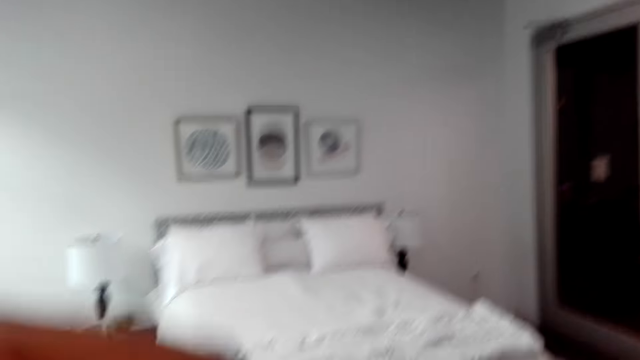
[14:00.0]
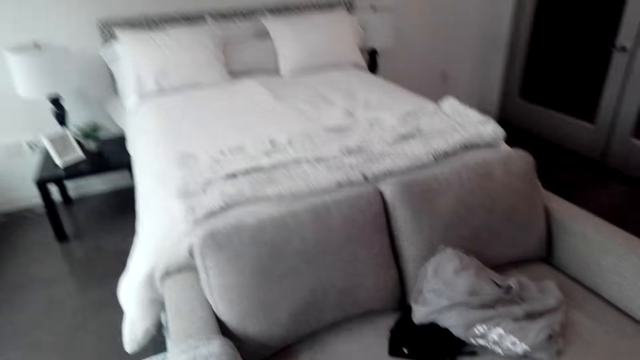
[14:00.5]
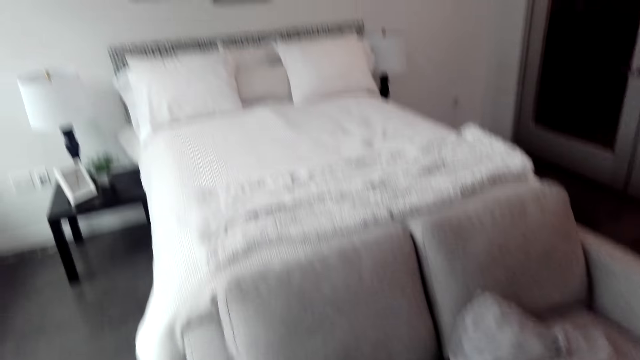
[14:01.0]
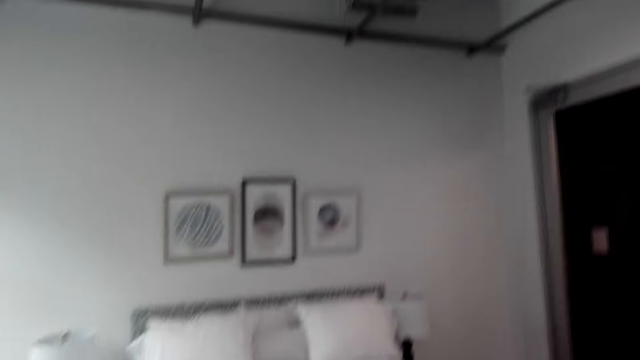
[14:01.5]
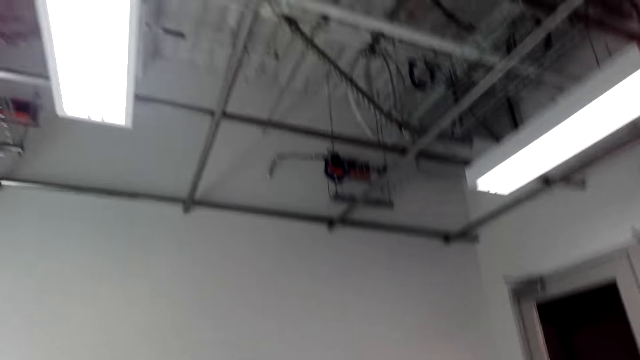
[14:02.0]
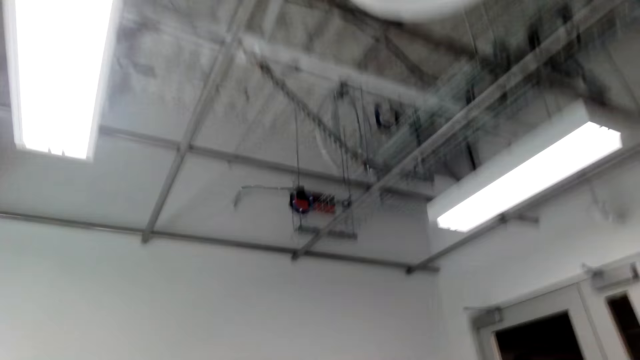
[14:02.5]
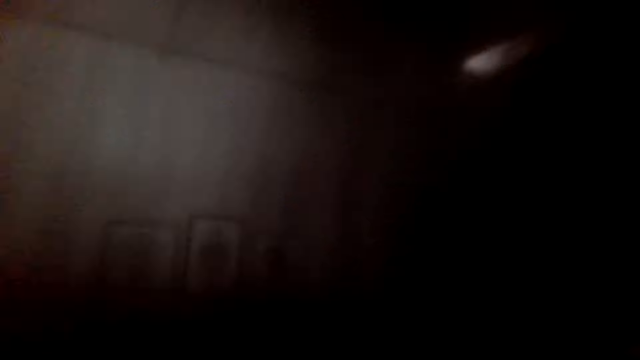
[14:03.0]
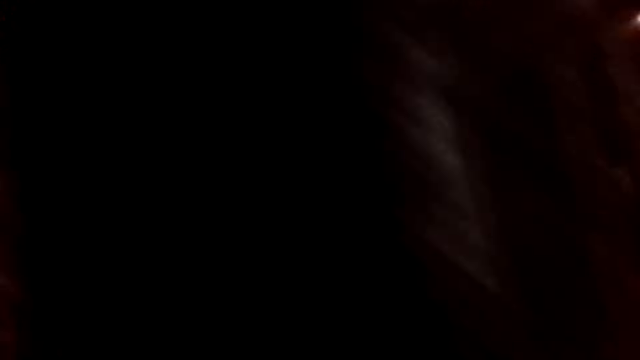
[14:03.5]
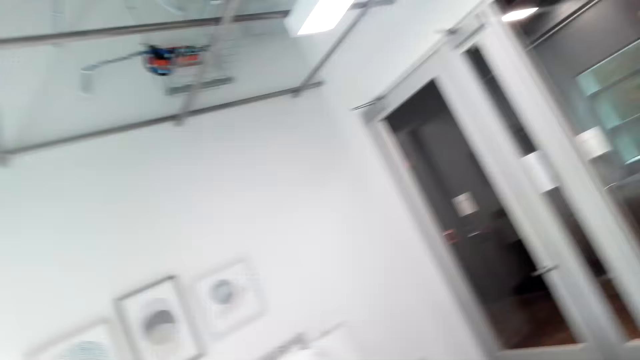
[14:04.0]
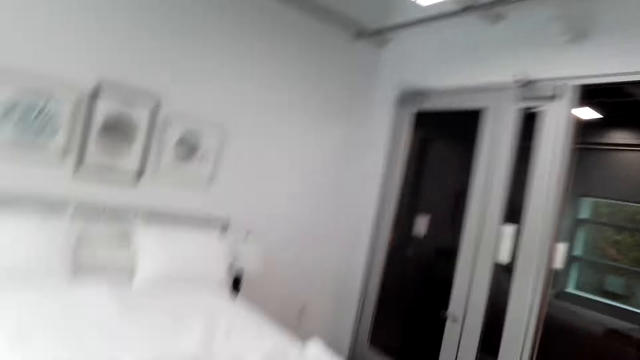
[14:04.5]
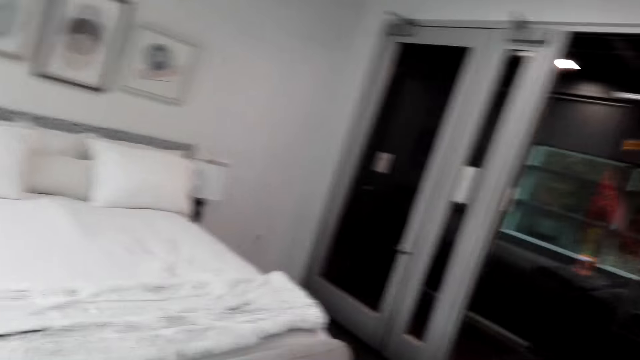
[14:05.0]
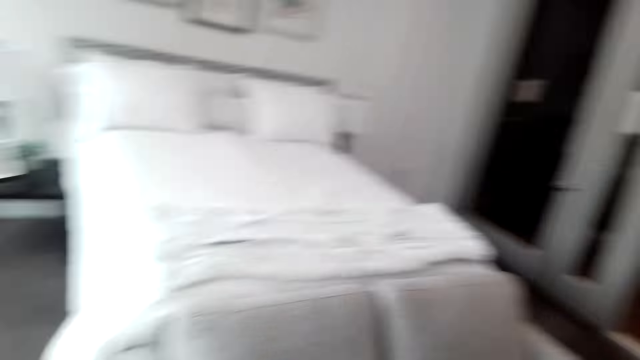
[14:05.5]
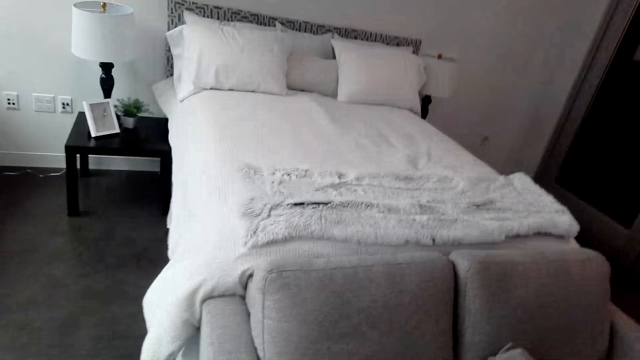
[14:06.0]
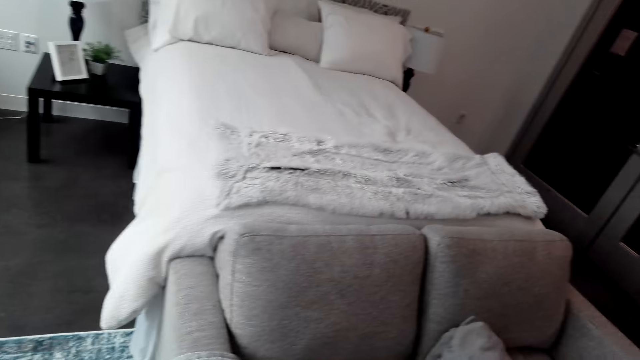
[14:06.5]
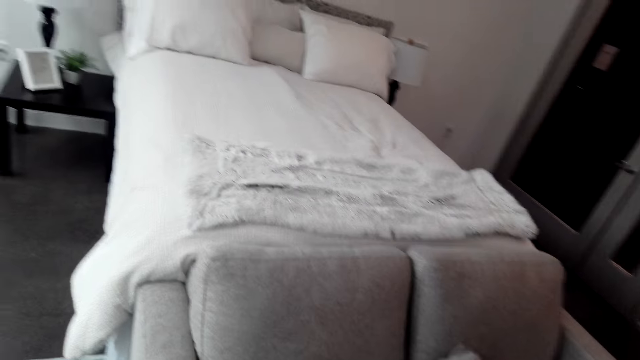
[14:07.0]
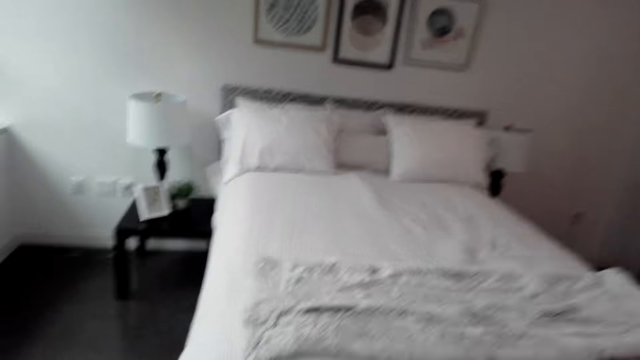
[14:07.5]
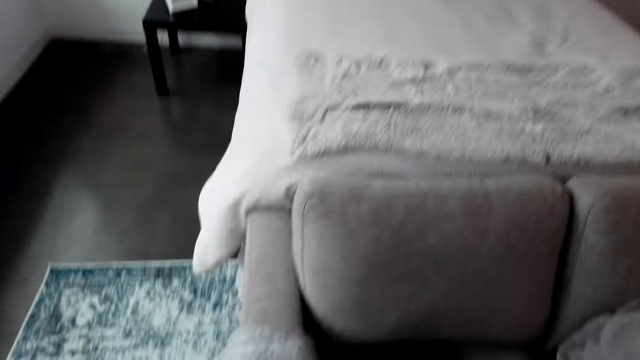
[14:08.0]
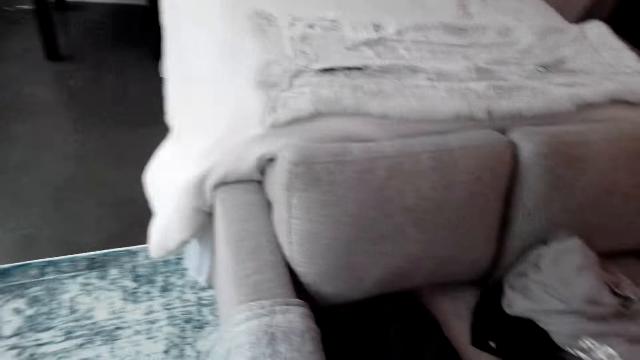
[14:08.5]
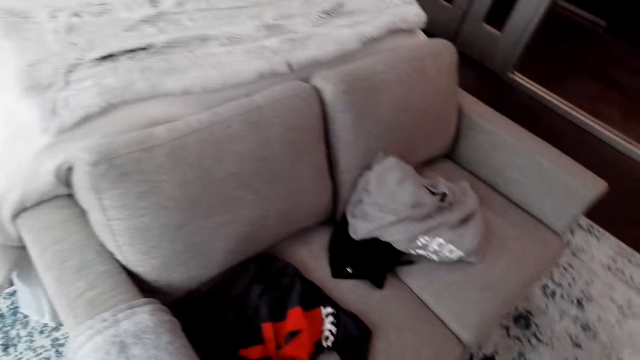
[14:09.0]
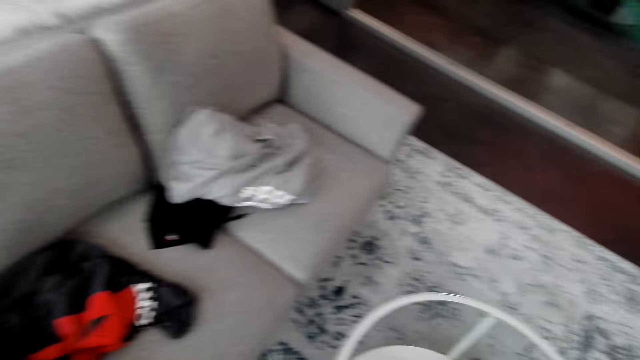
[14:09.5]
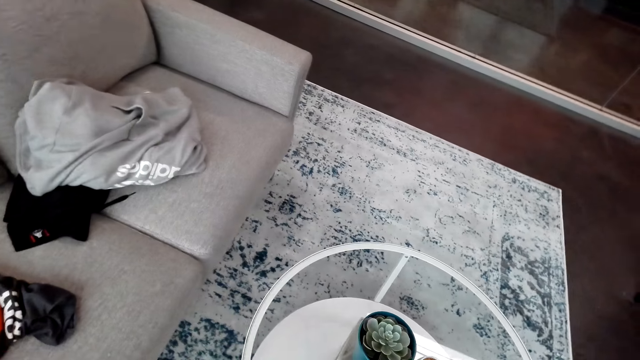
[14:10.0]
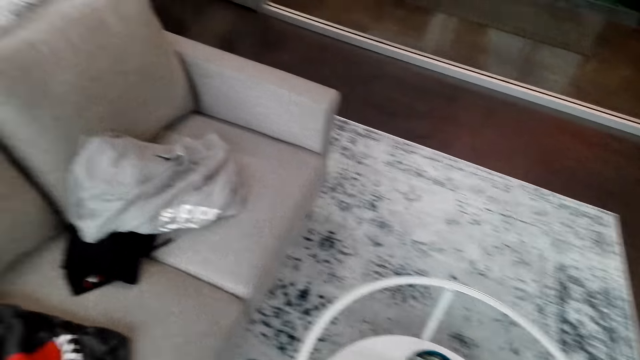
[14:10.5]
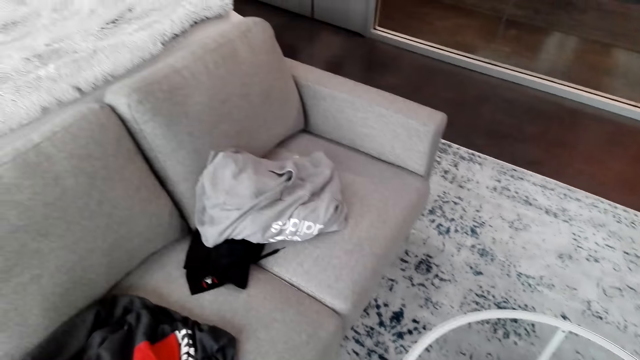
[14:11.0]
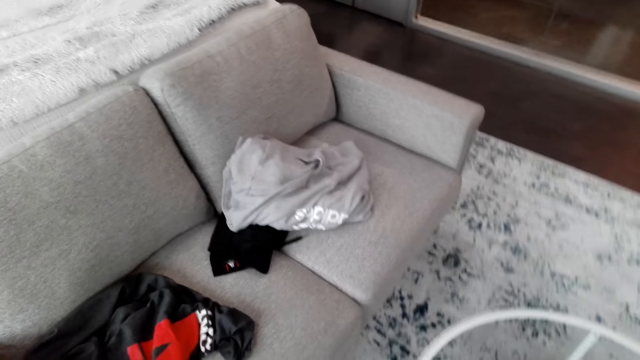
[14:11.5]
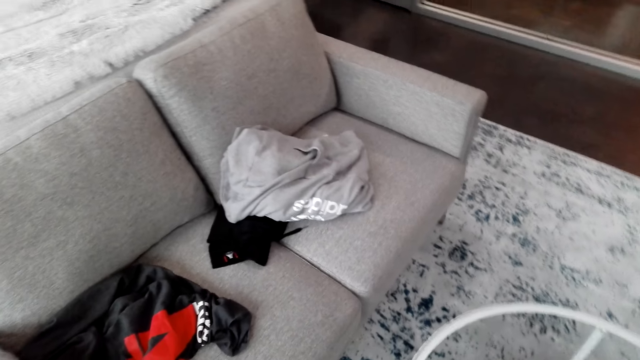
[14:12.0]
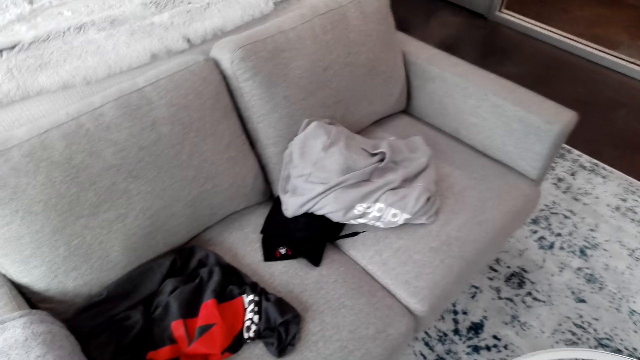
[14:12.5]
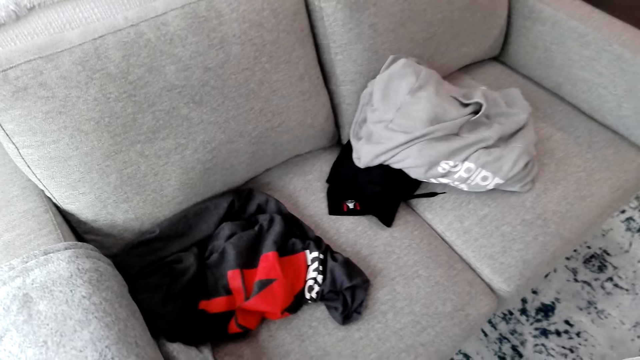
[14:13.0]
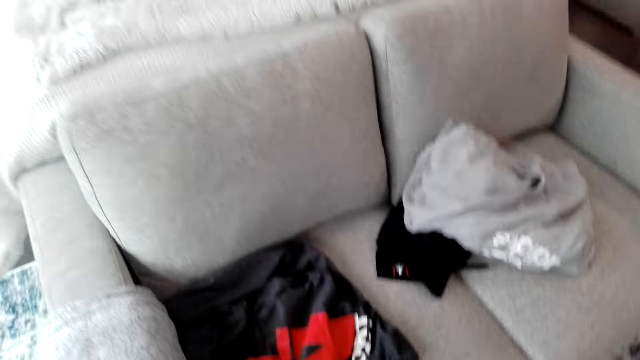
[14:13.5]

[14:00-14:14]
The camera wearer looks around.

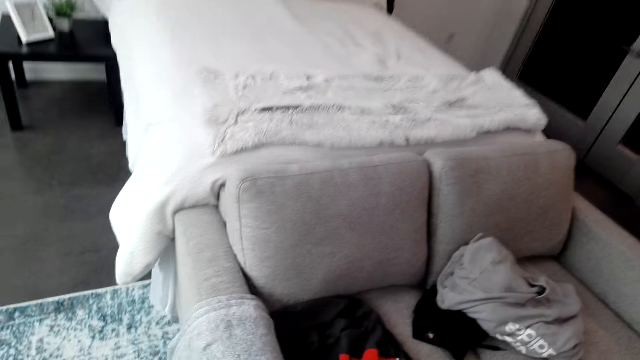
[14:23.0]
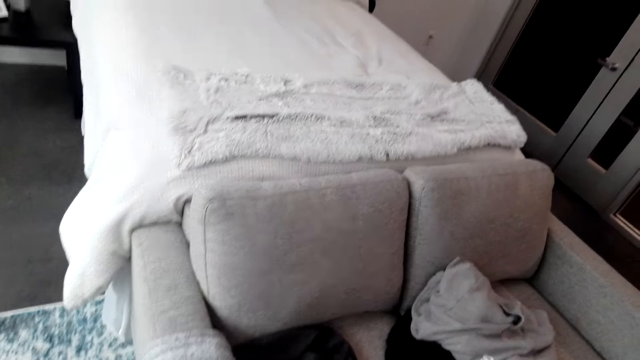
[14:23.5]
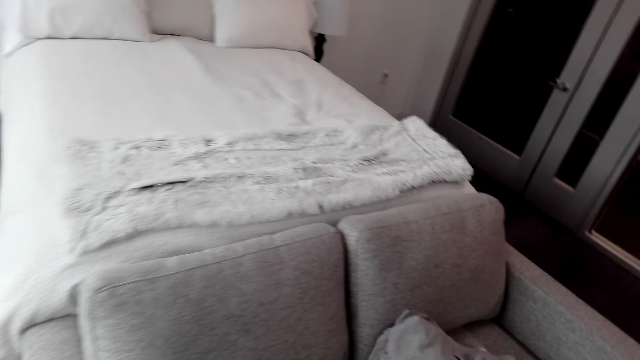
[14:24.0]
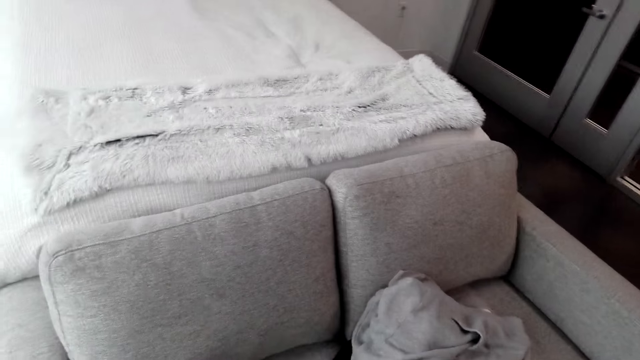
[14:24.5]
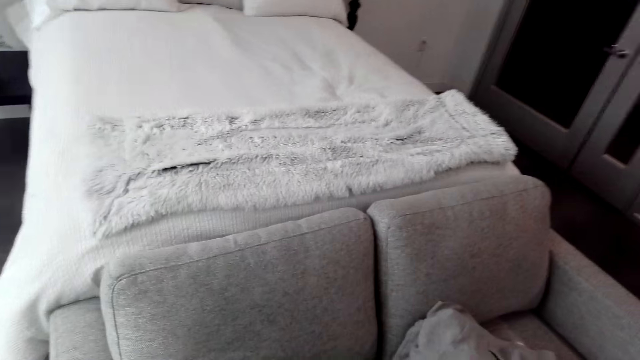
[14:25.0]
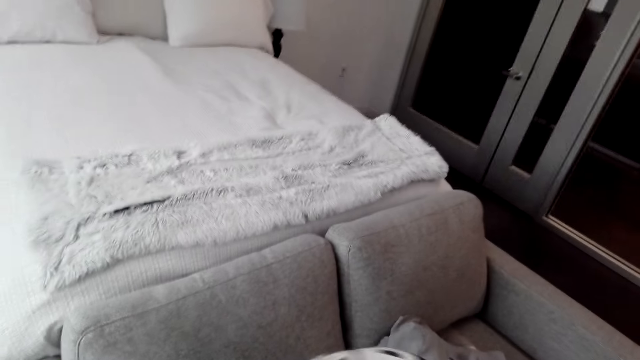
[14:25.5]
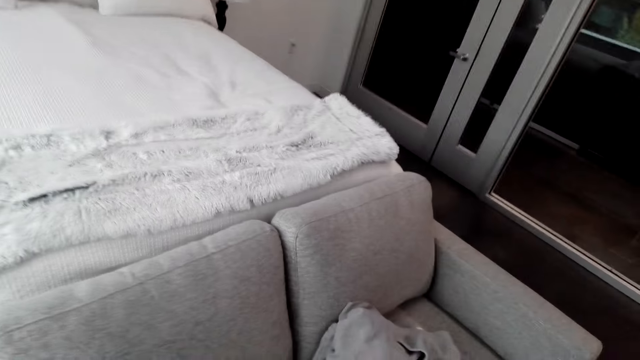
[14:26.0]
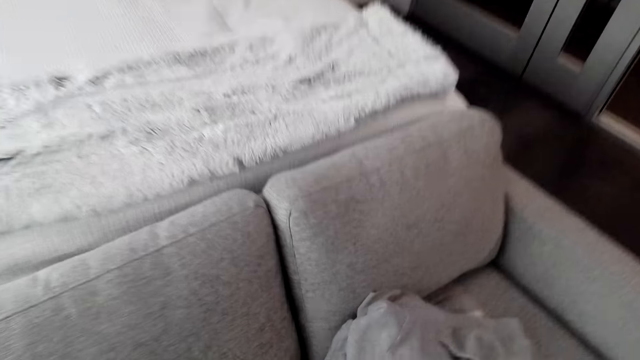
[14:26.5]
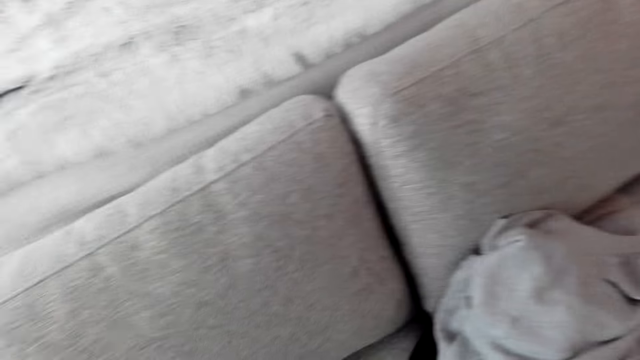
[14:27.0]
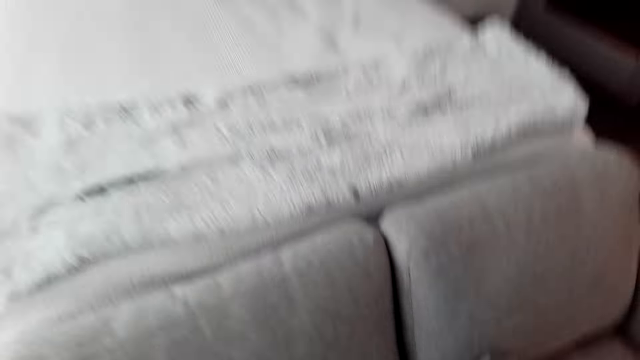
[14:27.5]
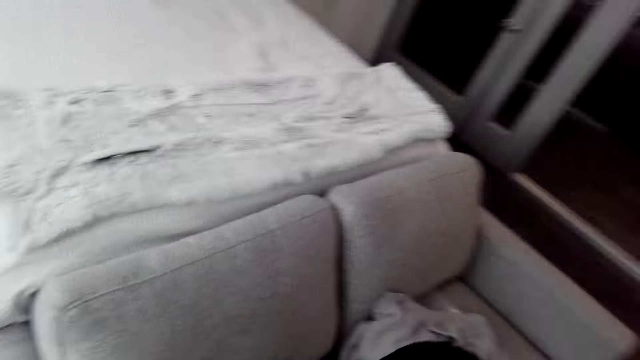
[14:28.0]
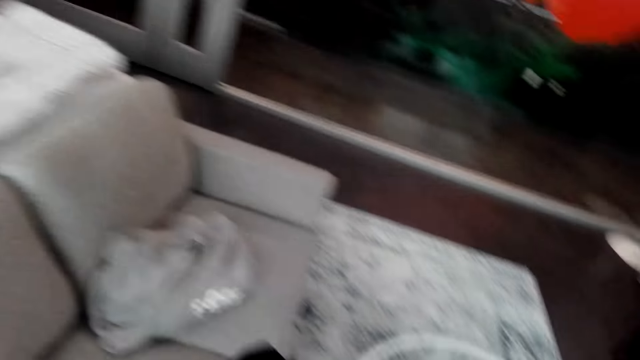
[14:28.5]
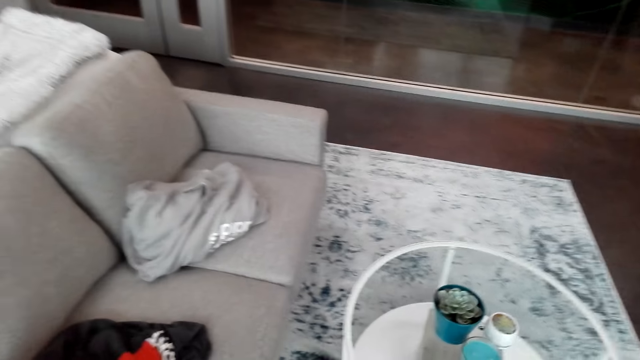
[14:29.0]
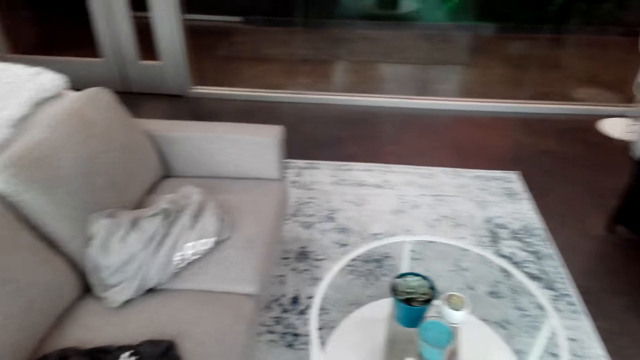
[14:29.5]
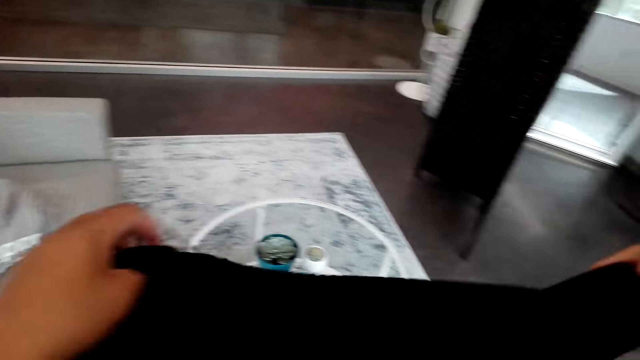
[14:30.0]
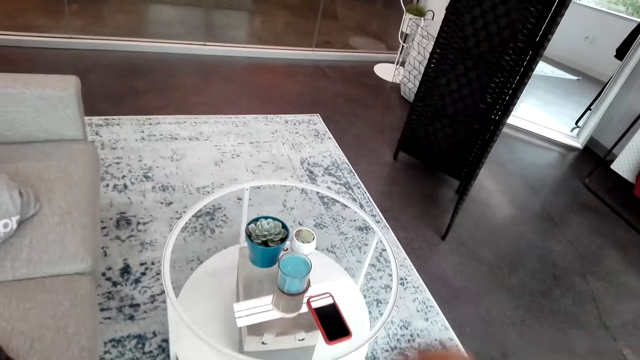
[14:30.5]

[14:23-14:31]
The camera wearer takes a cloth. They put on the cloth. They look at the cloth.
